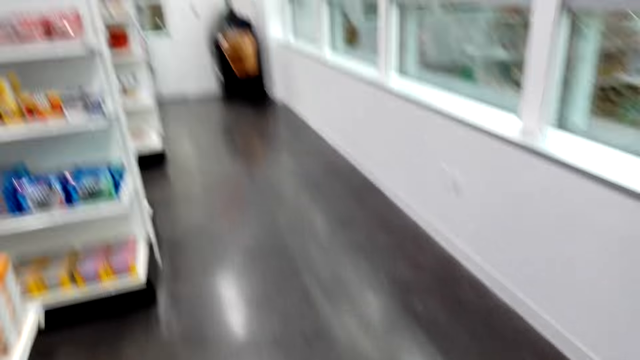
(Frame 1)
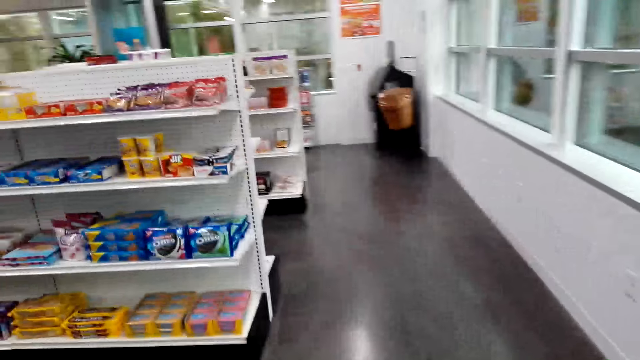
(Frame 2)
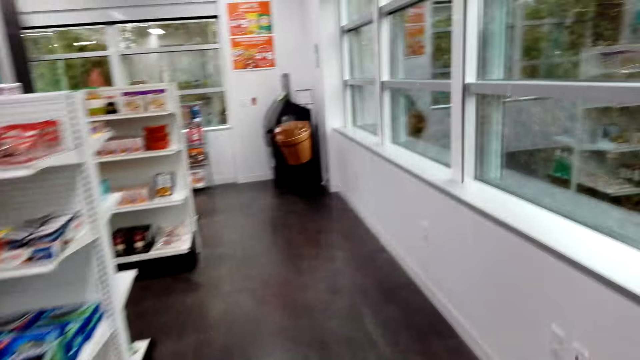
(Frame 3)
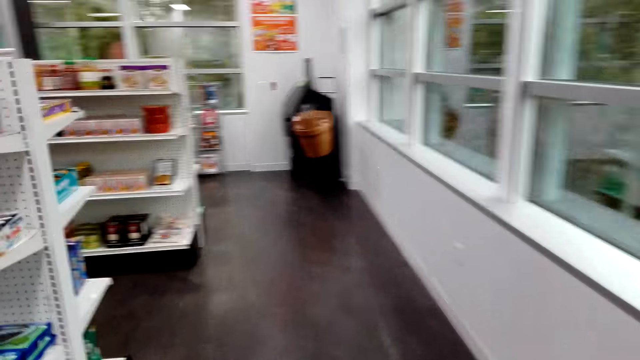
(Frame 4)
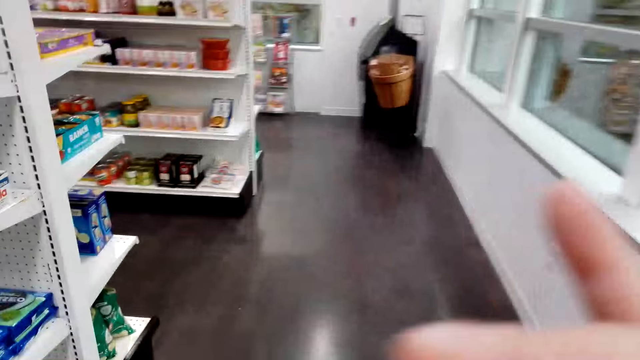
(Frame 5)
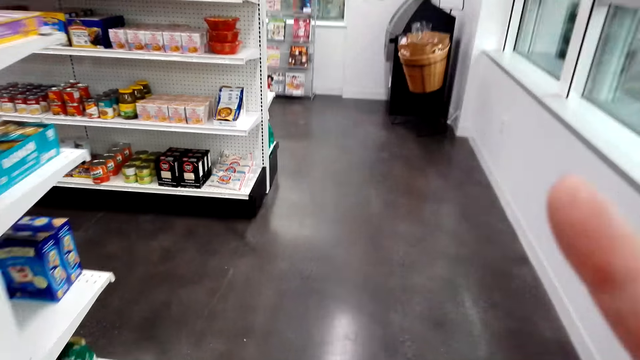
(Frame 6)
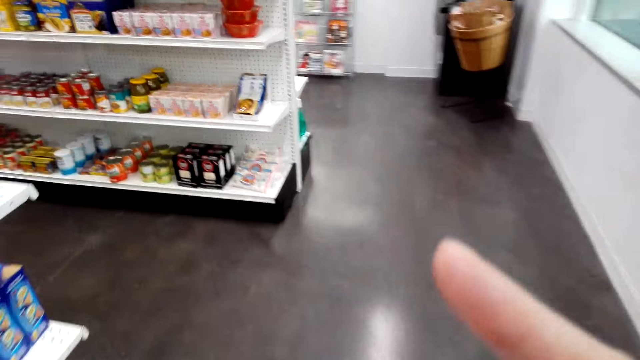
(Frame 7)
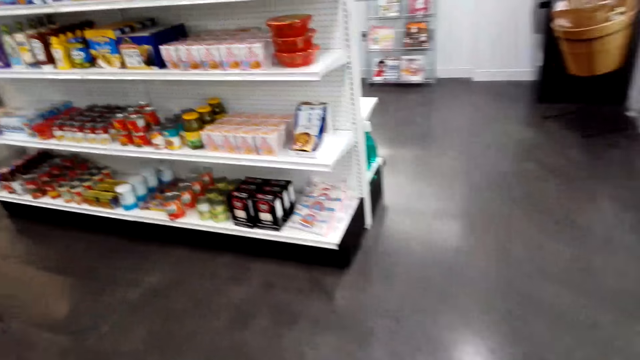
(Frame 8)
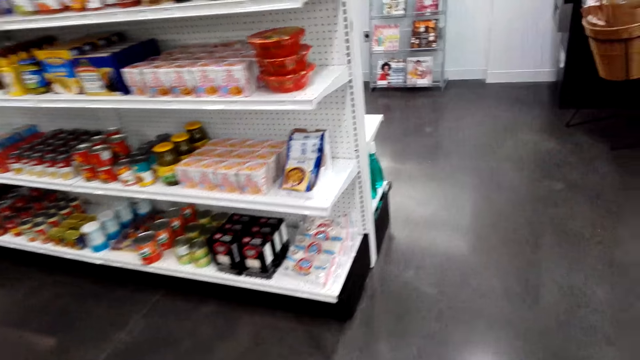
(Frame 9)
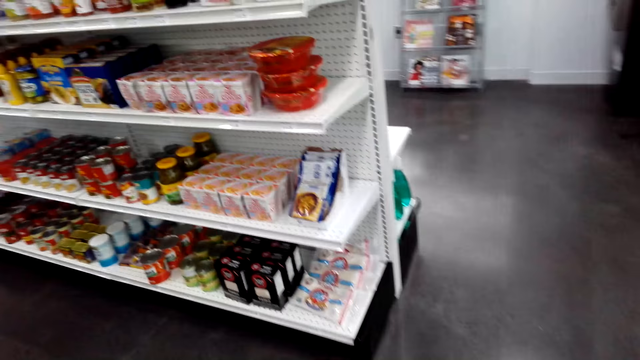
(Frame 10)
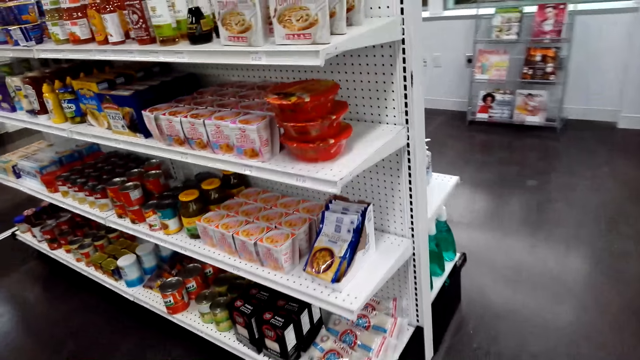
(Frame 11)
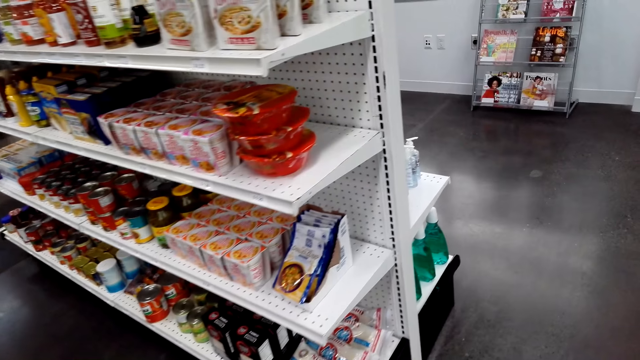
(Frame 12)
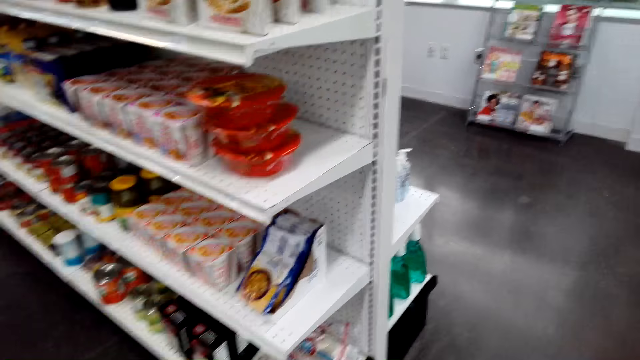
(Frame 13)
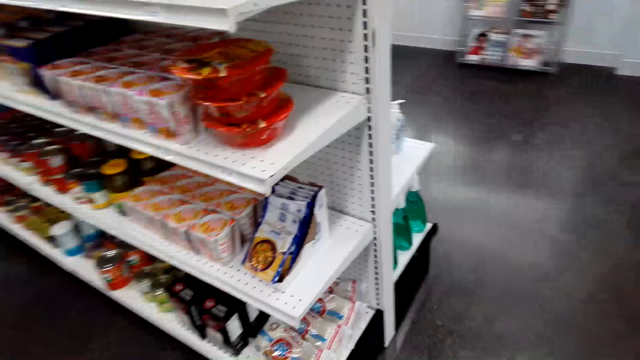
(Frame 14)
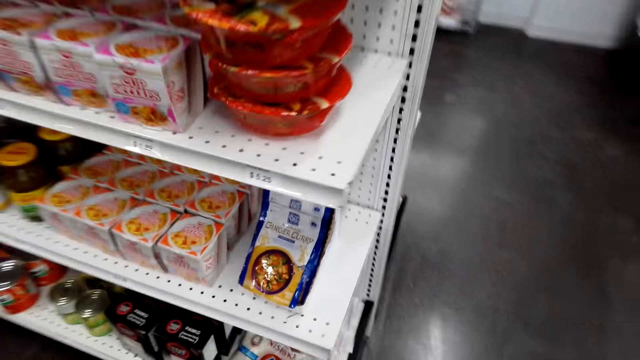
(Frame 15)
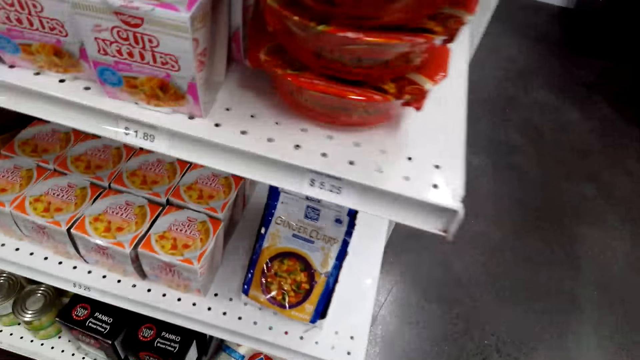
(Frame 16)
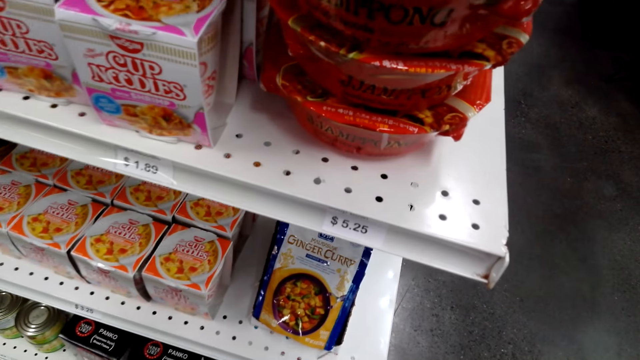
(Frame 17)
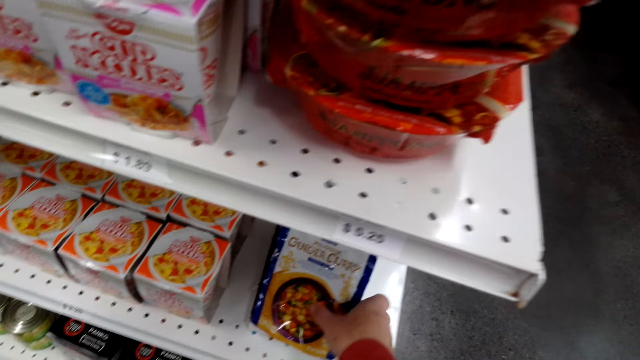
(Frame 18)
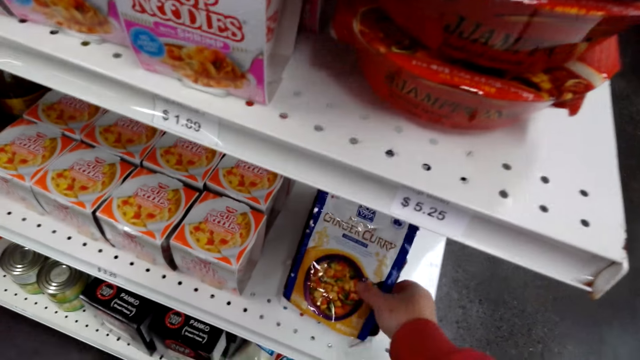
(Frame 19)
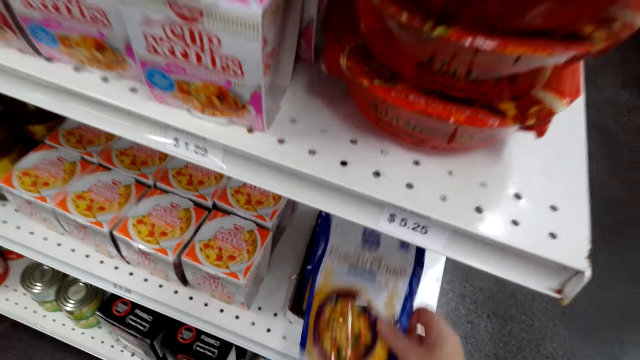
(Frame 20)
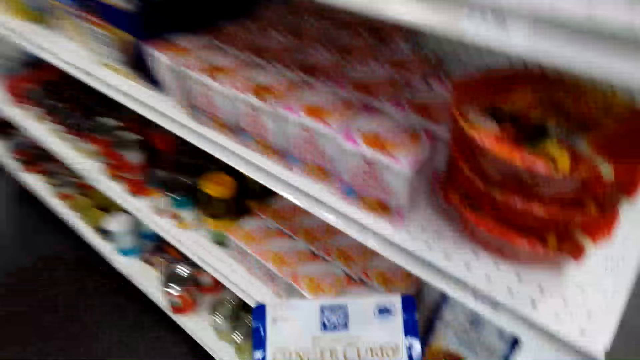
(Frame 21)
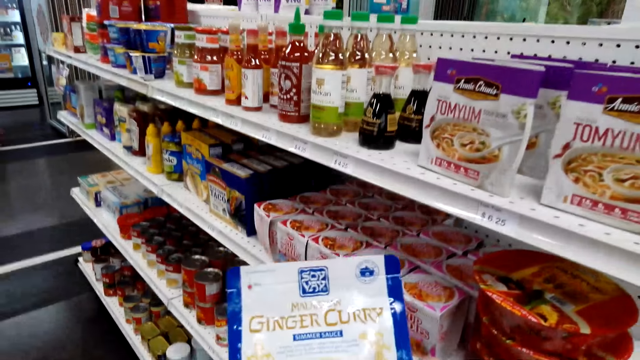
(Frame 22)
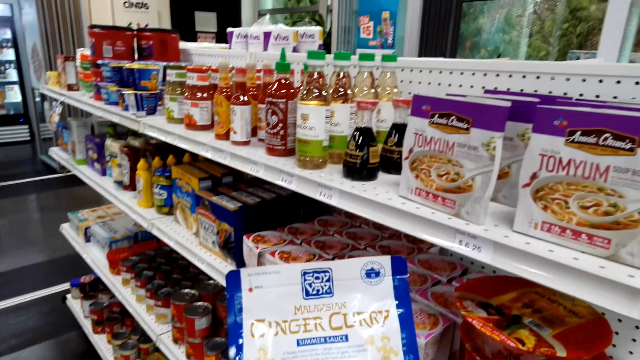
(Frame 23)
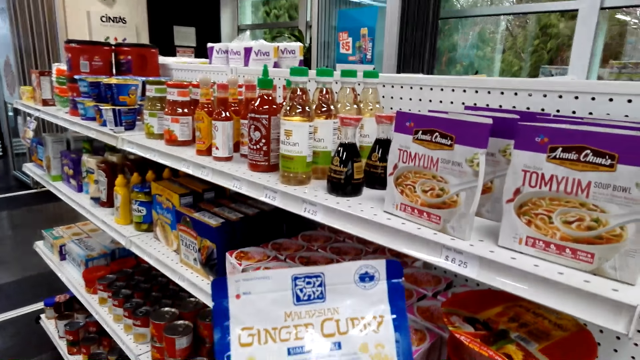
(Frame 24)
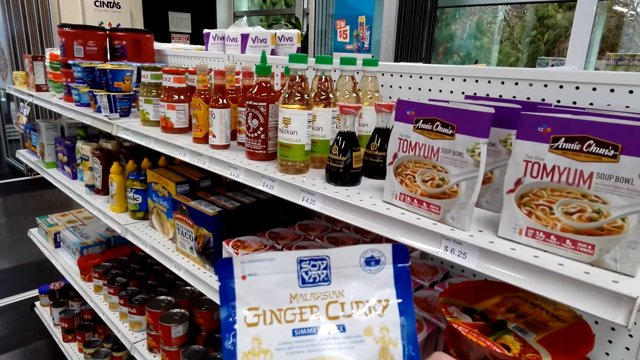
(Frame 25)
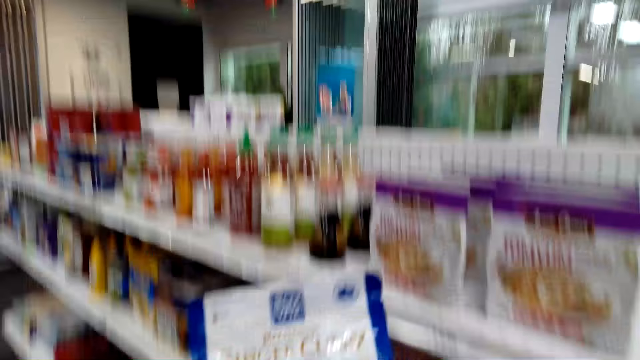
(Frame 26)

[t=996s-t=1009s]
The camera wearer moves fingers. They touch something. They move around. They let go of something. They stop at a shelf. They pick a packet of ginger curry from the shelf. They stare at the ginger curry.

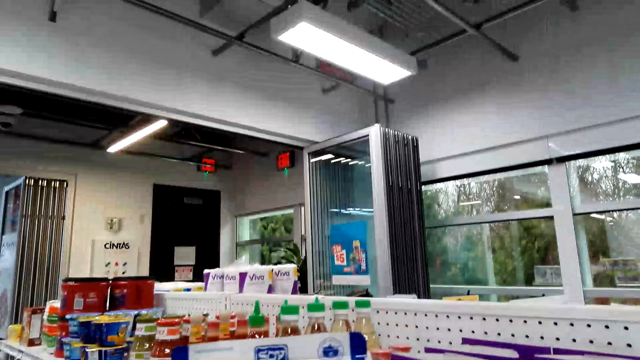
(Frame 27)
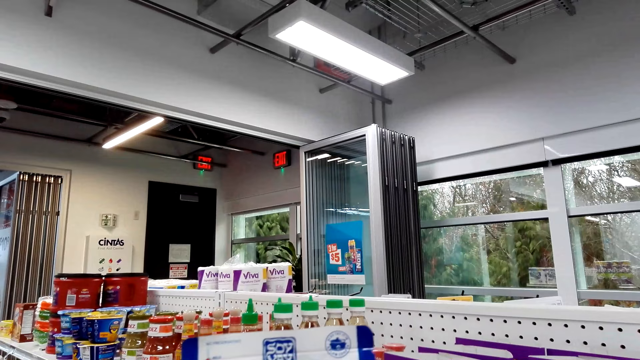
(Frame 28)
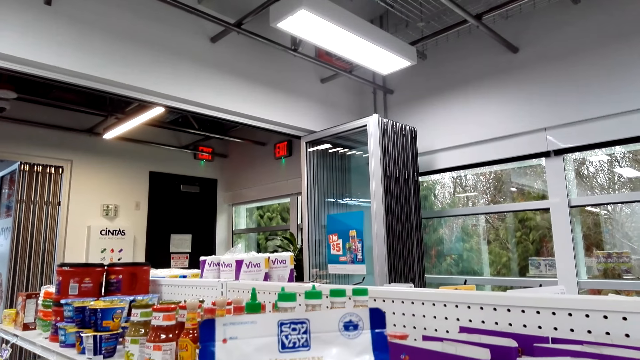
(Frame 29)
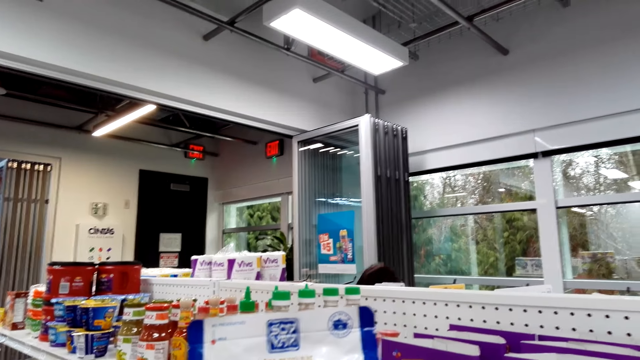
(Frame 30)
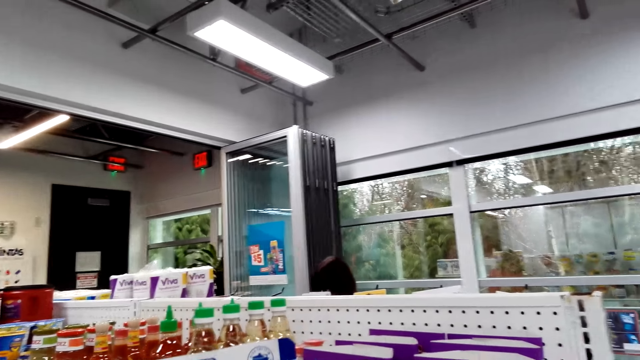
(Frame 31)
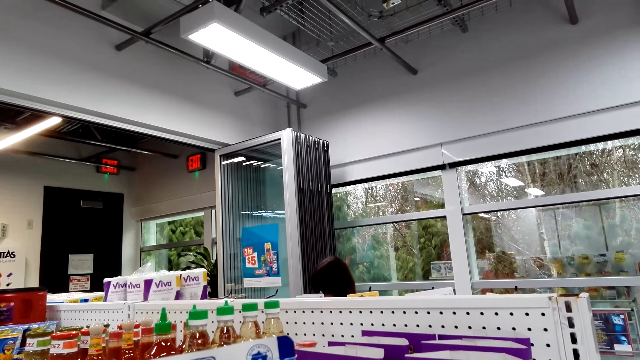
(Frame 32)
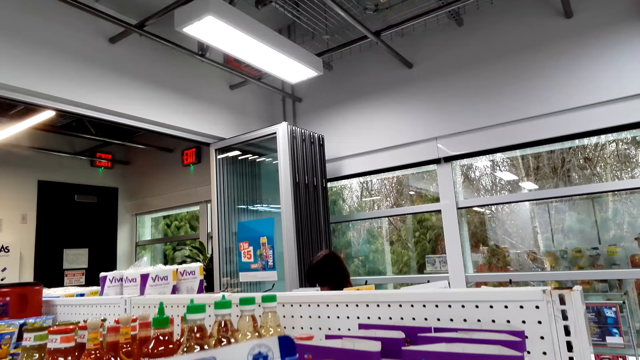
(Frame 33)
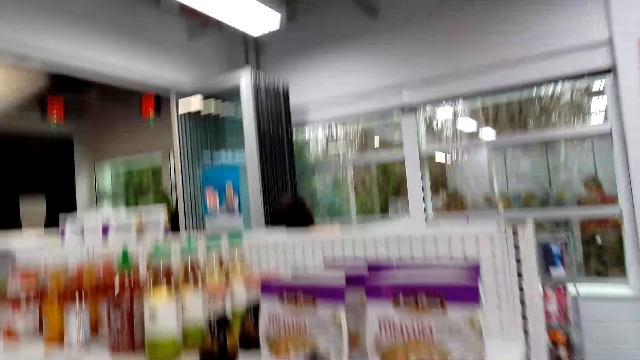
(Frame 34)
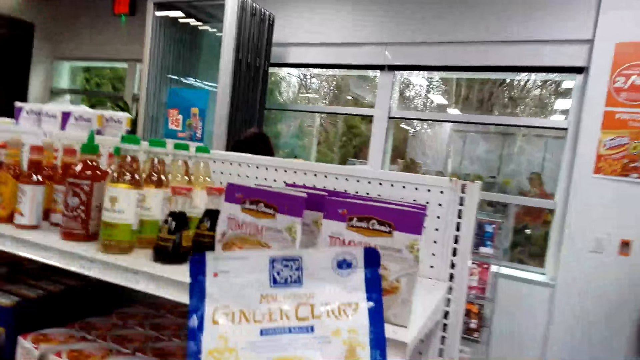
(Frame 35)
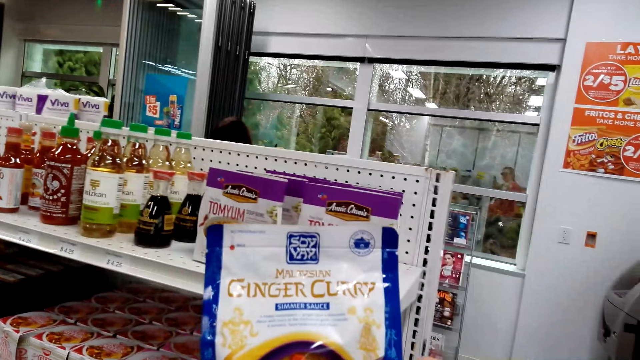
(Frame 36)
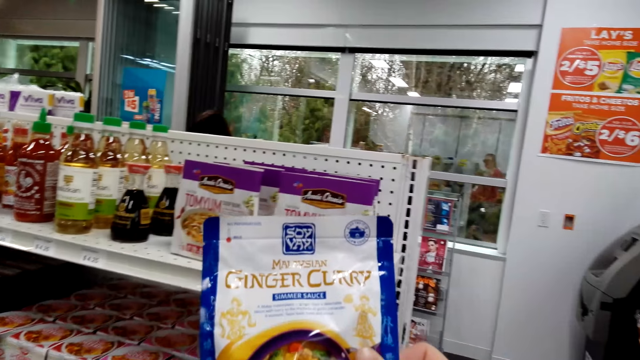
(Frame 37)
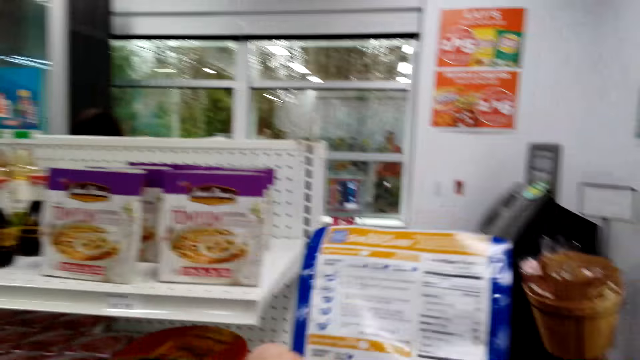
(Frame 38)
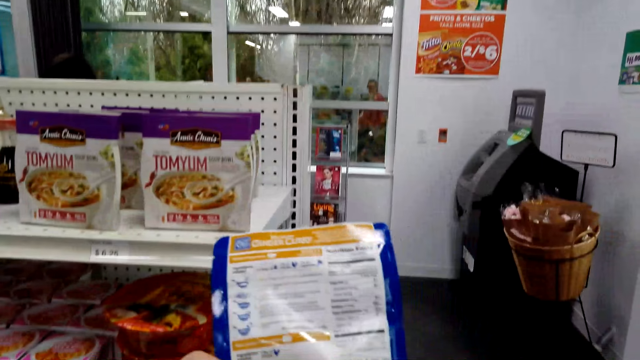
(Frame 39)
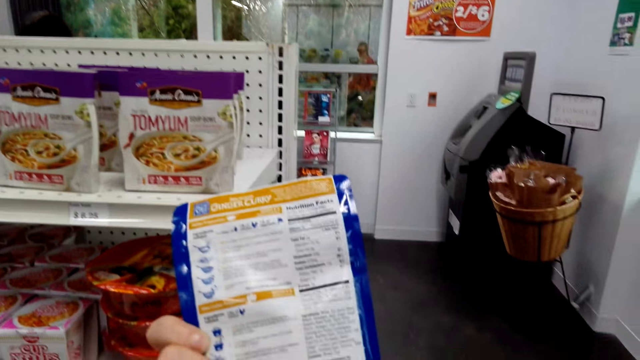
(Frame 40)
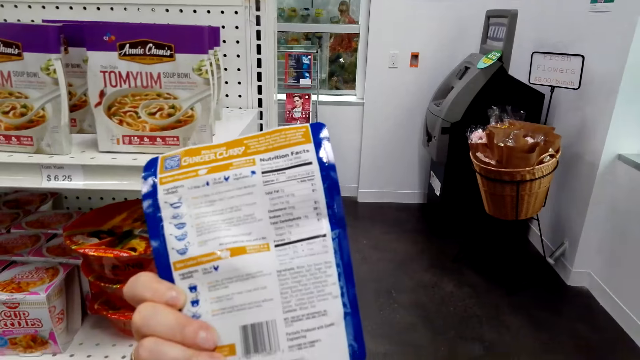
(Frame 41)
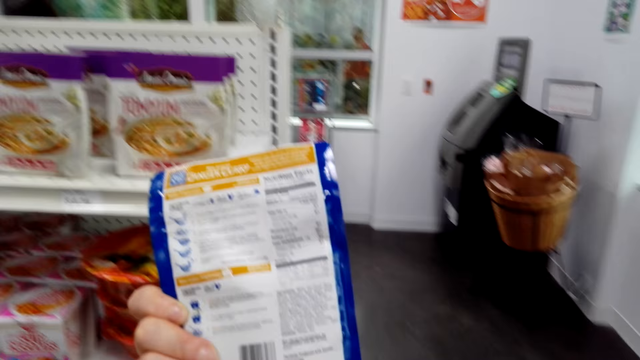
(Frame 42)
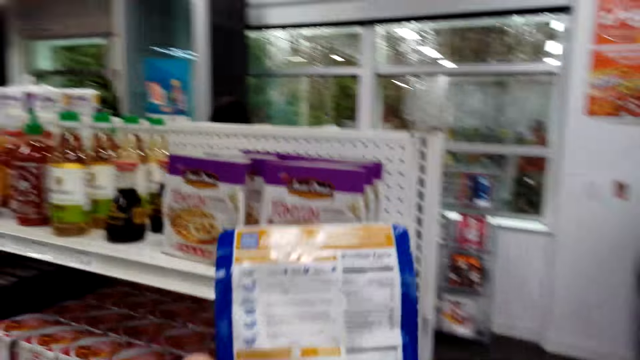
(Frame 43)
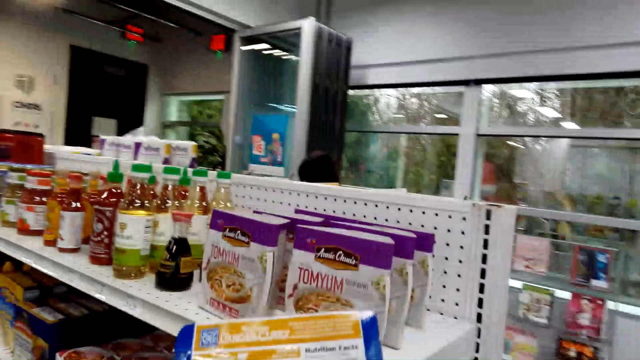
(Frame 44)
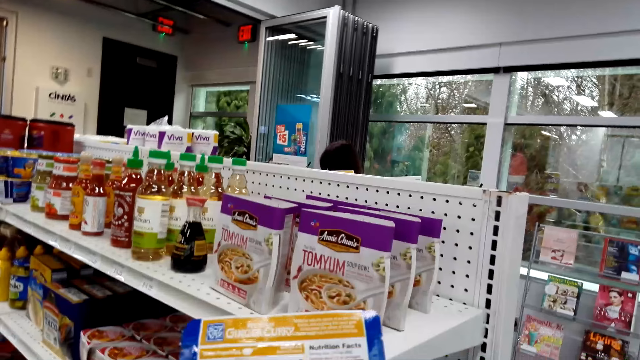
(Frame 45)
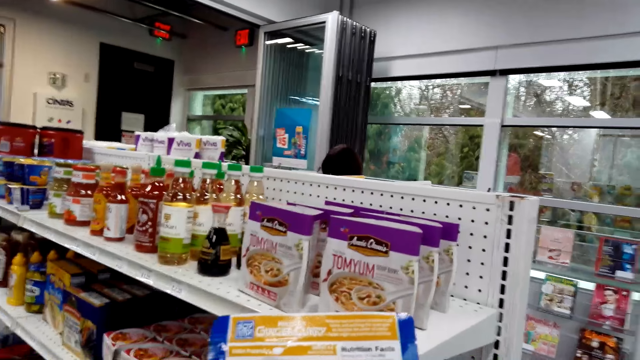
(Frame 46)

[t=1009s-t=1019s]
The camera wearer looks around. They hold up the packet and look at the packet. A lady stands at the store. The camera wearer speaks. They flip the packet to the back side. They look at the packet.
